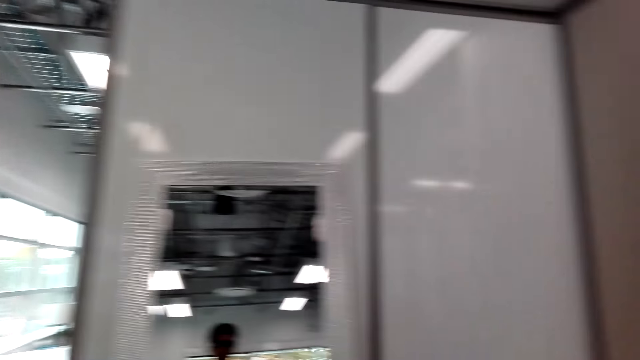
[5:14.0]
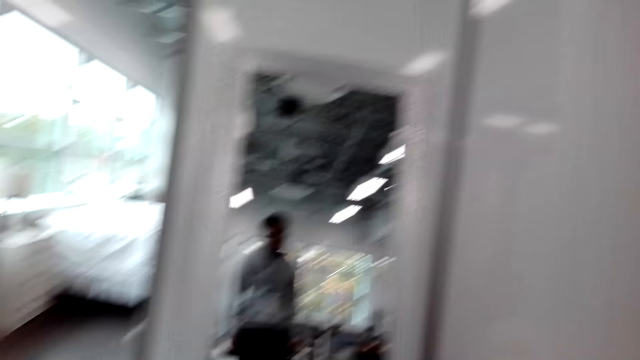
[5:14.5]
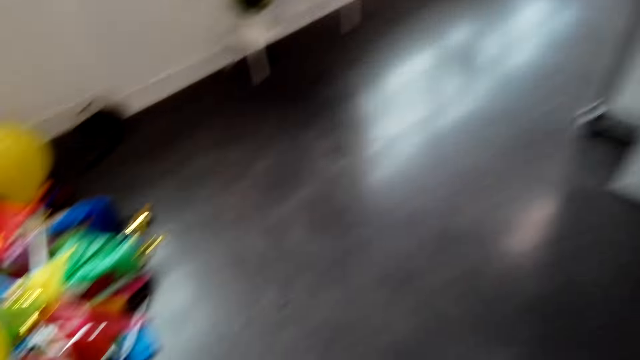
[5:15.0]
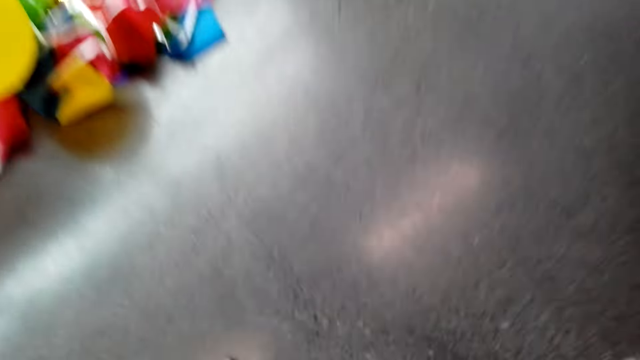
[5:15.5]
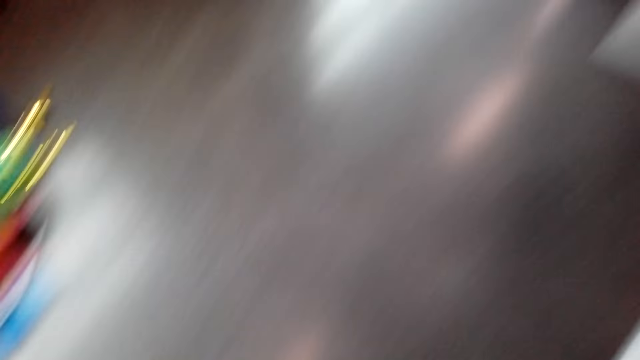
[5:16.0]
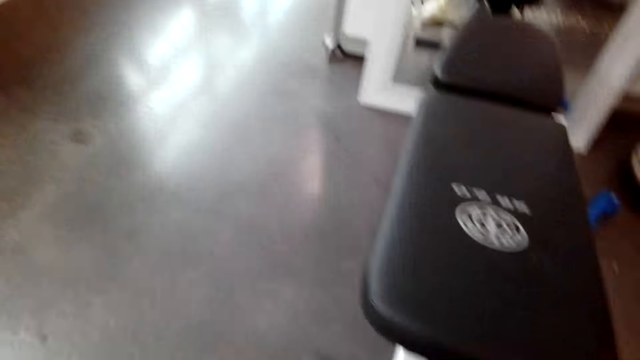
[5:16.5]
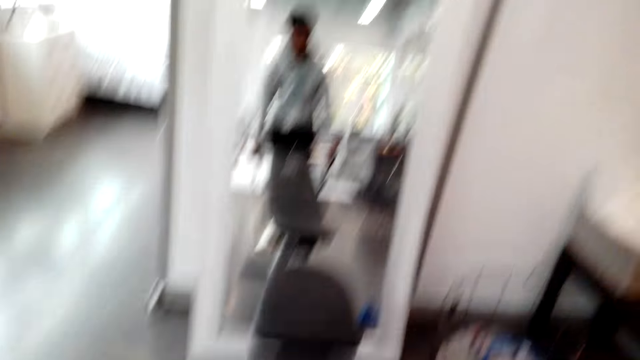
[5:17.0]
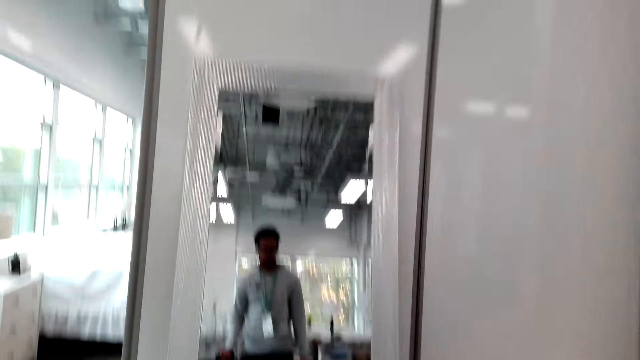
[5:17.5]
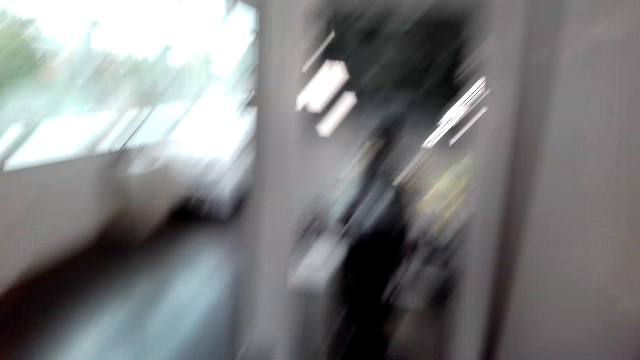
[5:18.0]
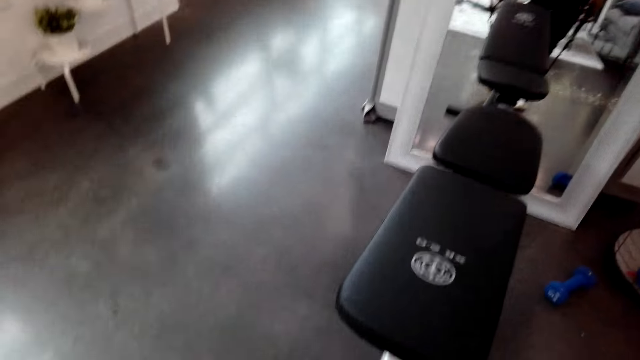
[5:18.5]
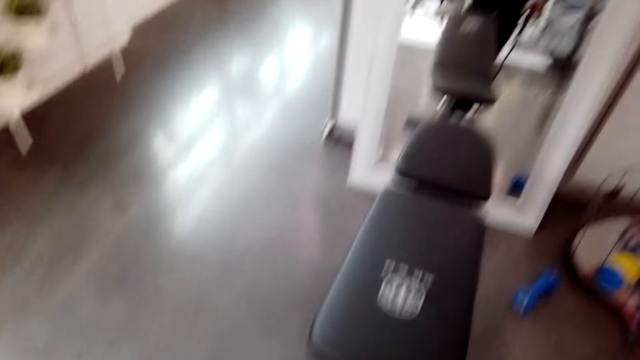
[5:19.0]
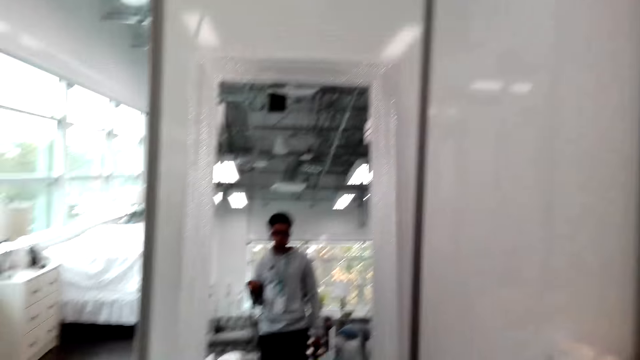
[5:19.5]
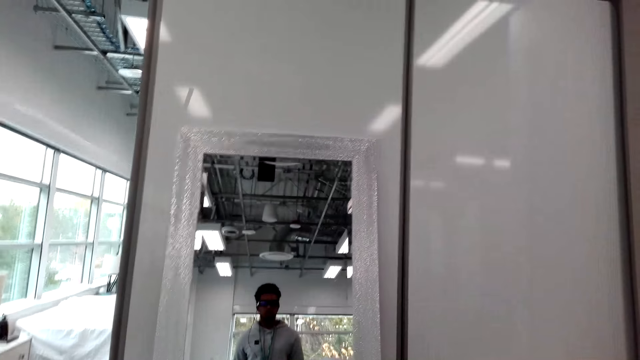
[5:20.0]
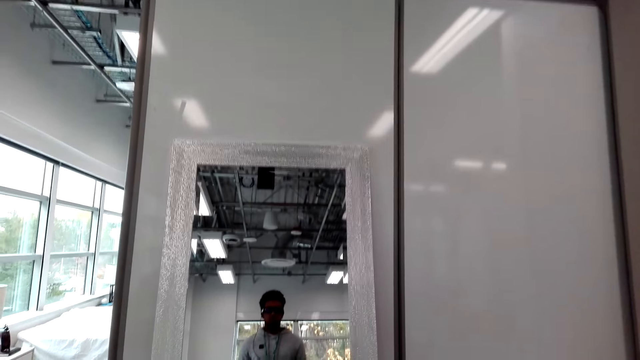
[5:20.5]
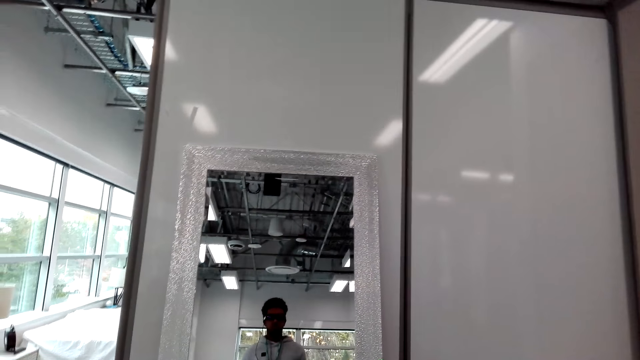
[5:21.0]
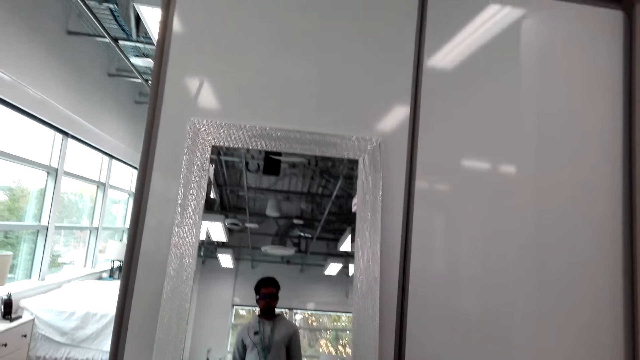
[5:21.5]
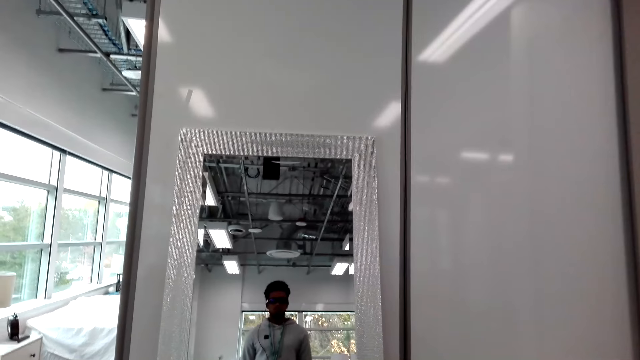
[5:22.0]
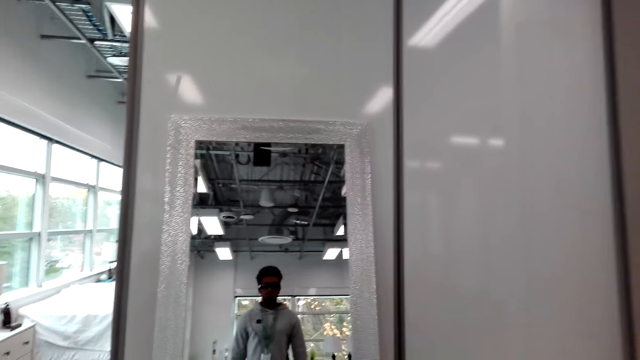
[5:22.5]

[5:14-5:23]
The camera wearer looks around. They hold the training bench. They push the training bench. They look at the mirror. They look at the mirror repeatedly. They pull the rope.

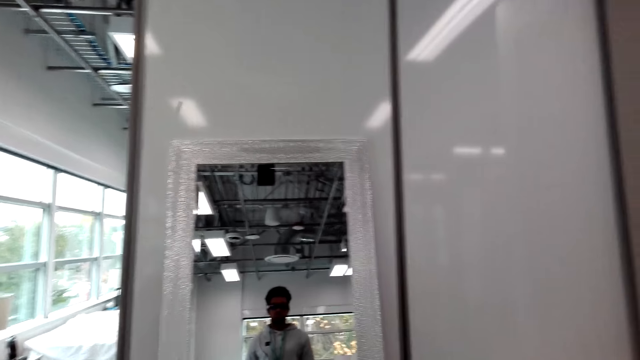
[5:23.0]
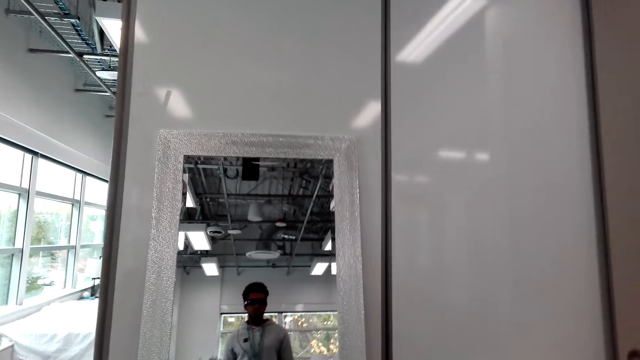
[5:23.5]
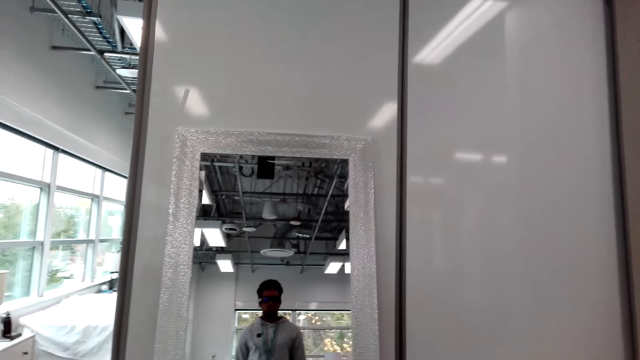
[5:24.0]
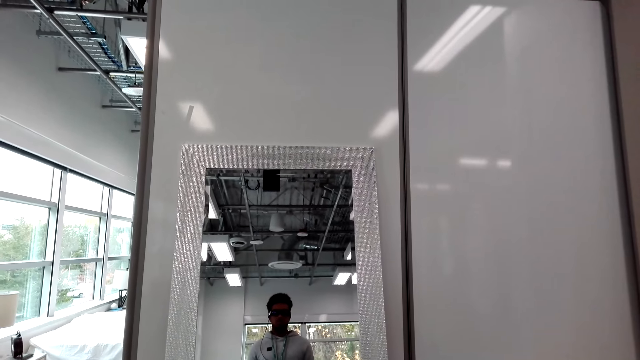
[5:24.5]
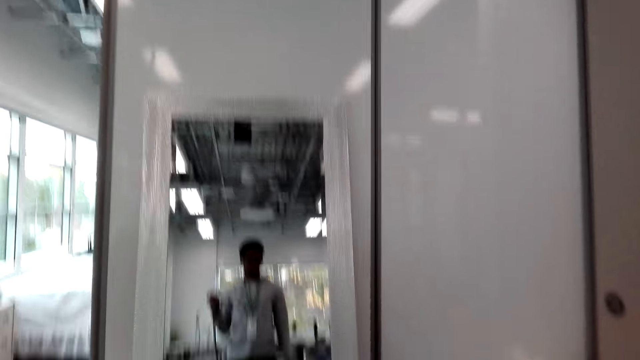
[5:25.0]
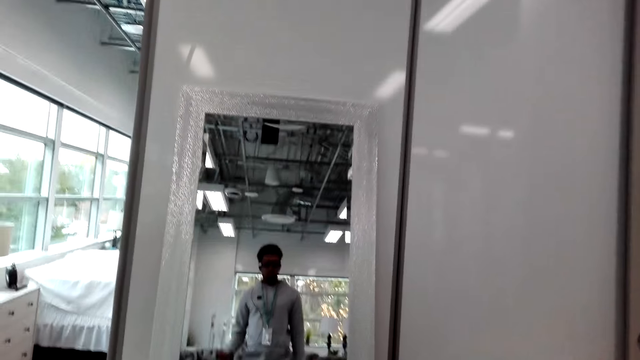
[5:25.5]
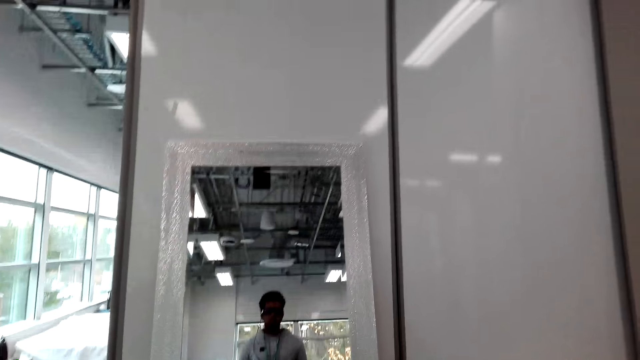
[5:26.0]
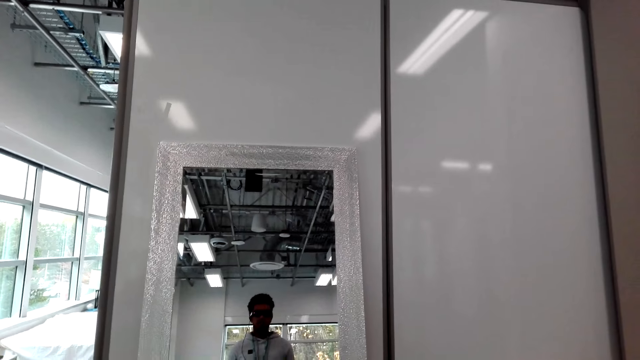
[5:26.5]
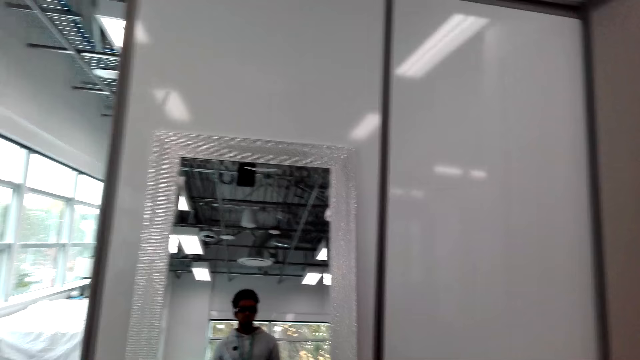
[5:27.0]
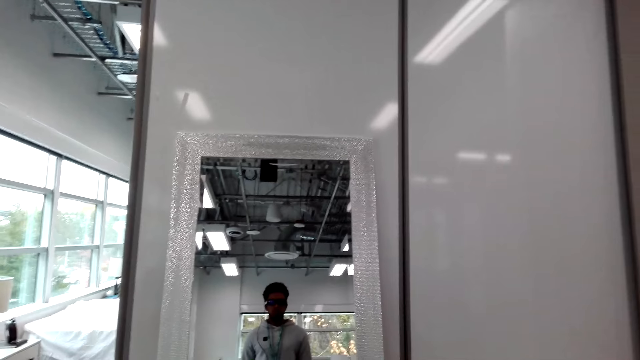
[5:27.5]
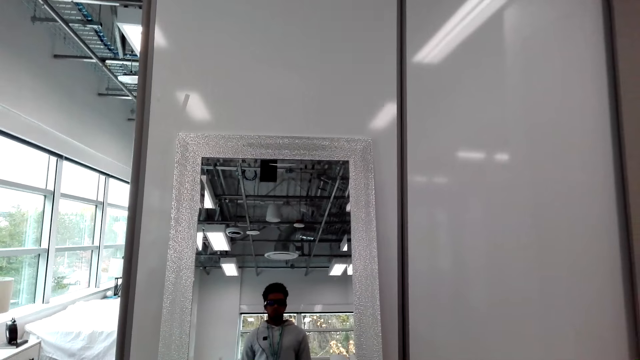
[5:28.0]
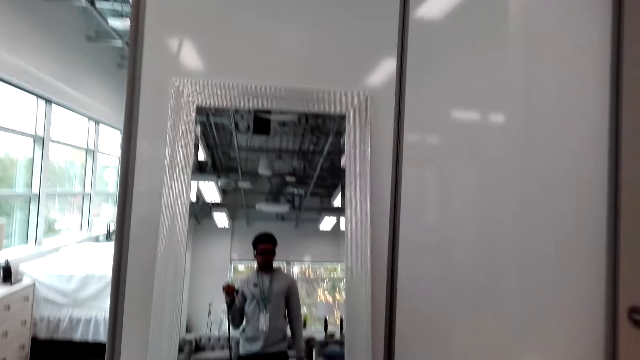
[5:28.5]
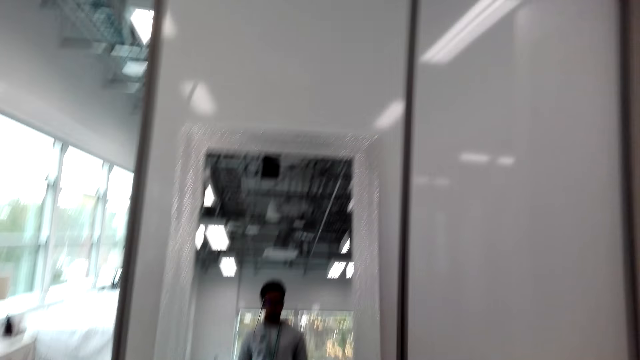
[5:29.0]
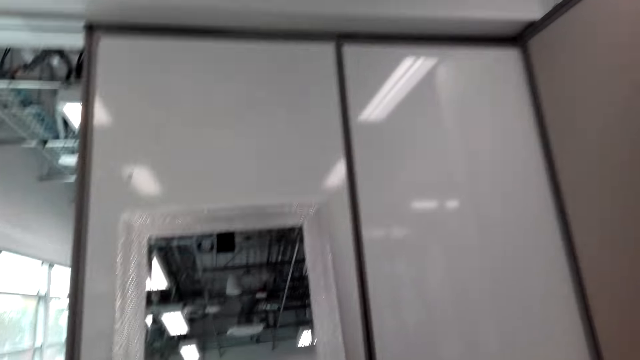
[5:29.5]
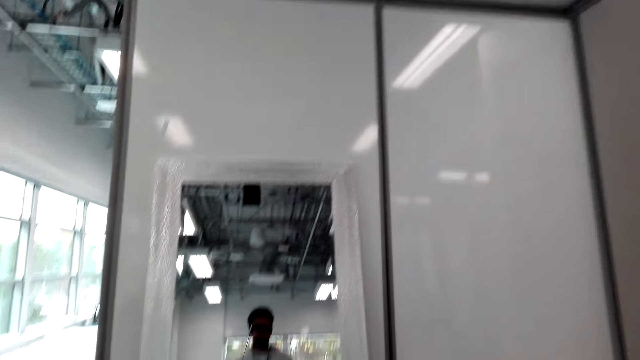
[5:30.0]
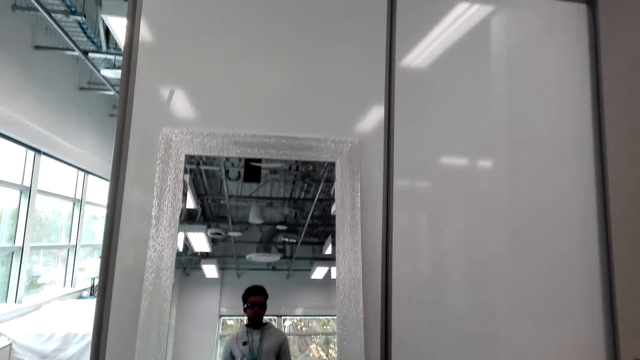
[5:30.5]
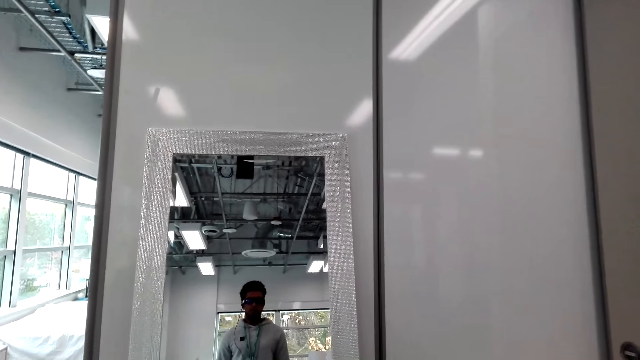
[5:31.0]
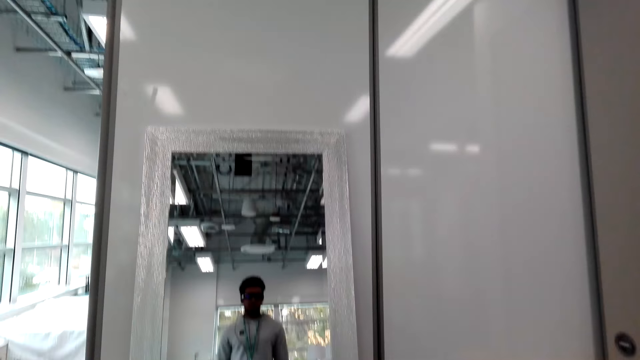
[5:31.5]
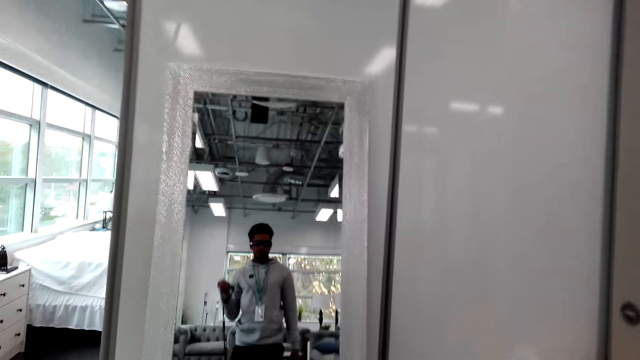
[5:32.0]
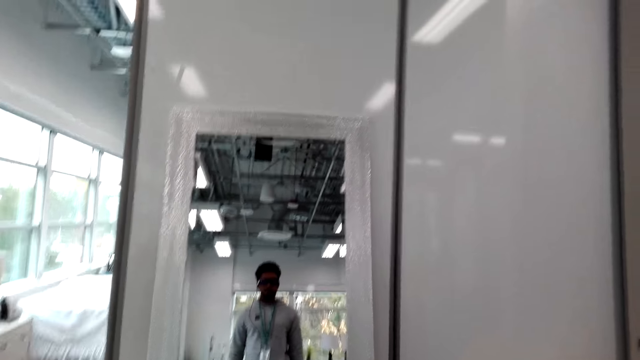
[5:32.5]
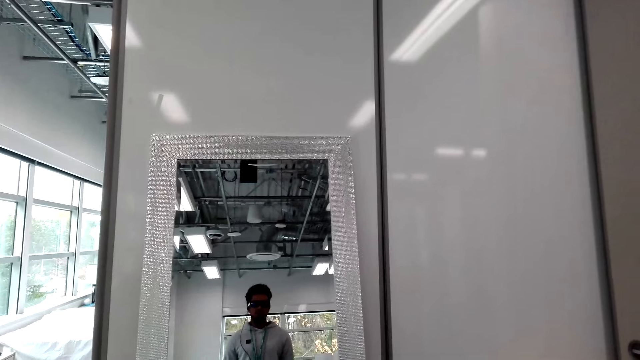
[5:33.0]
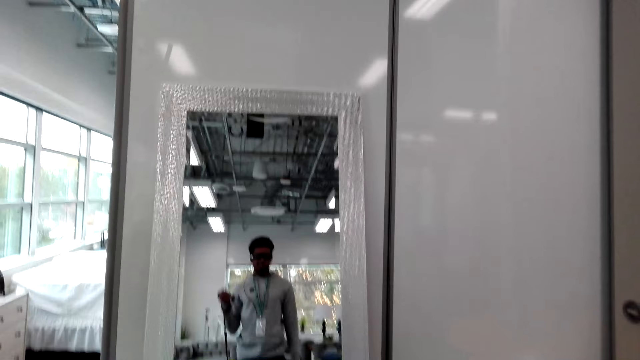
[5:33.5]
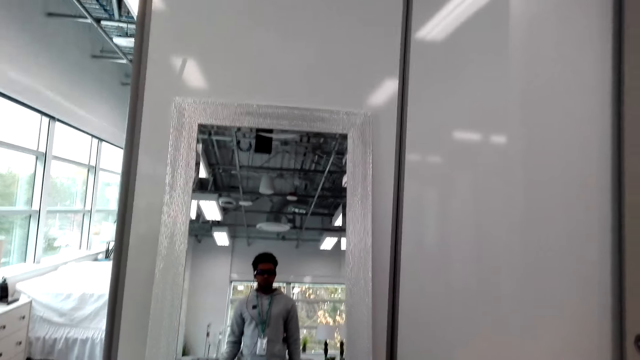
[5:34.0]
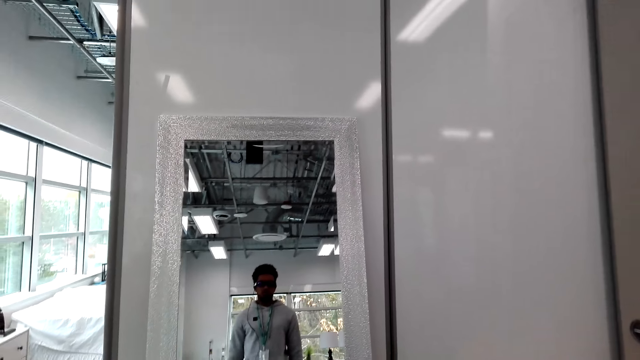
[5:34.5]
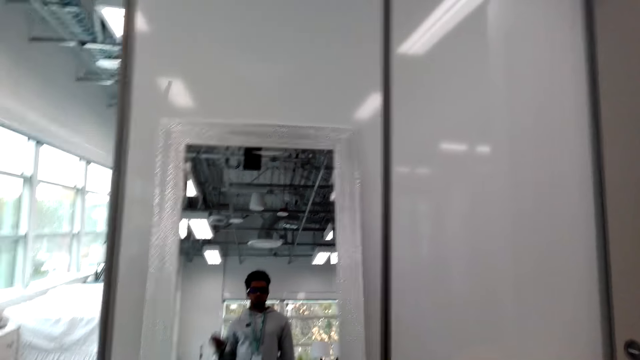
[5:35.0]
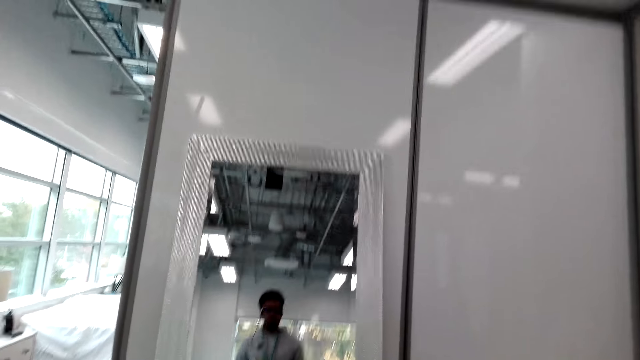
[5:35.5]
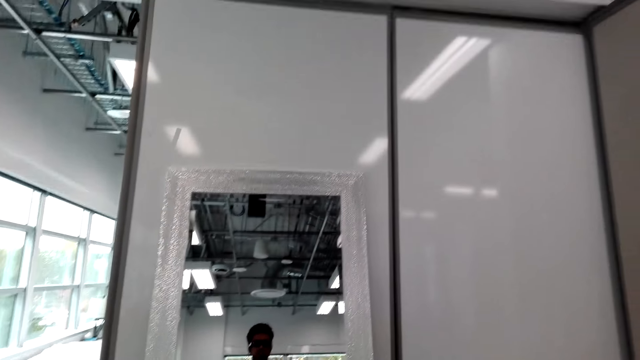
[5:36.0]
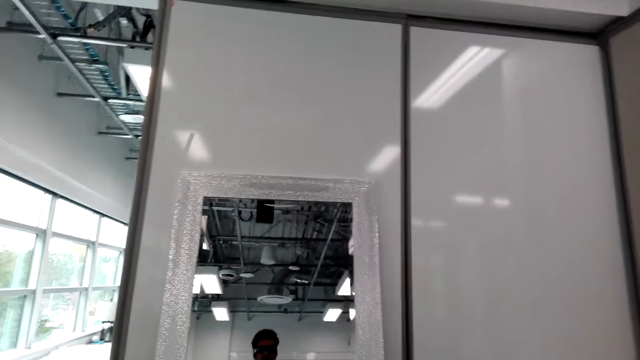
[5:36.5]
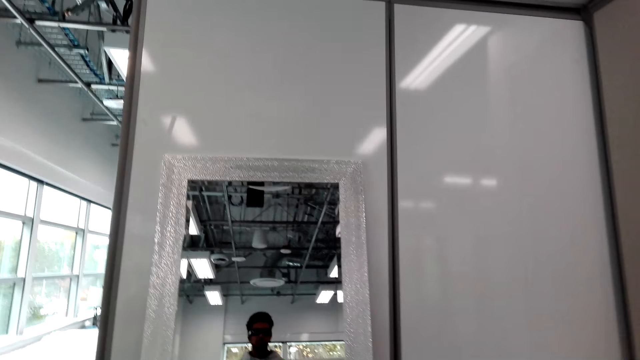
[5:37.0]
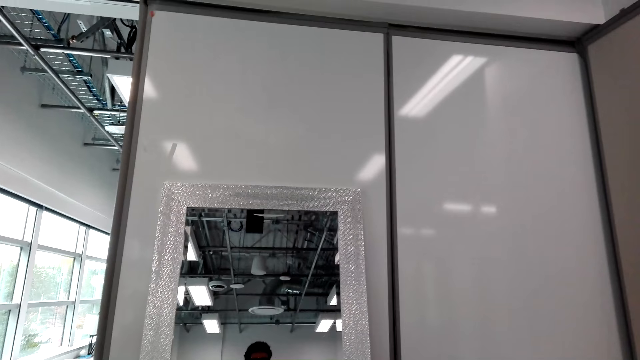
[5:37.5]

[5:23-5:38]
The camera wearer looks at the mirror. They pull the rope. They look at the mirror. They pull the rope. They look at the mirror. They pull the rope. They look at the mirror. They pull the rope. They pull the rope again. They look at the mirror. They pull the rope. They look at the mirror.
